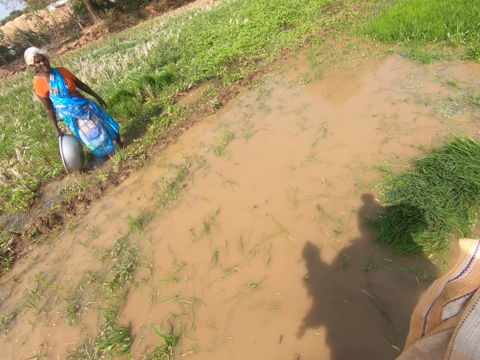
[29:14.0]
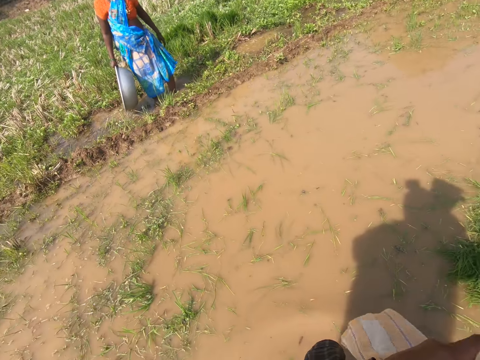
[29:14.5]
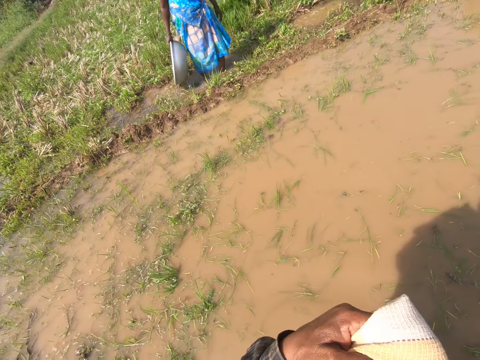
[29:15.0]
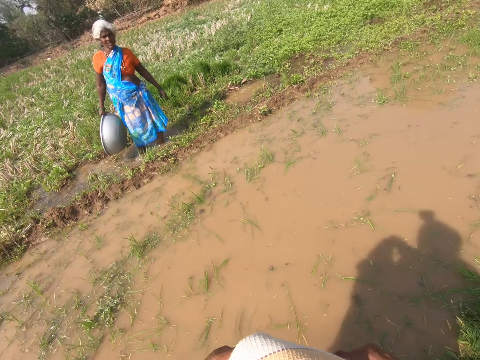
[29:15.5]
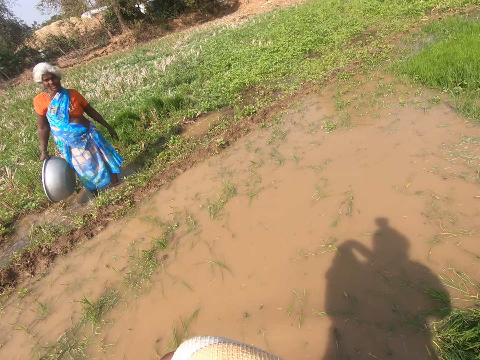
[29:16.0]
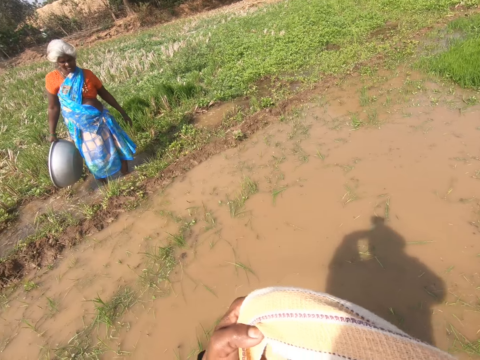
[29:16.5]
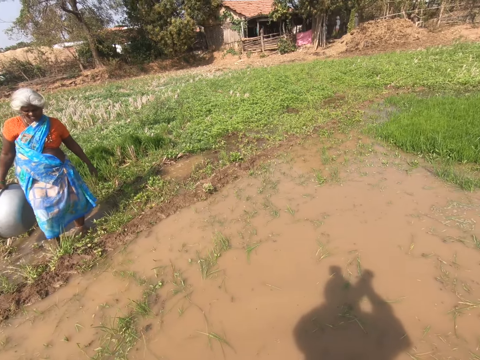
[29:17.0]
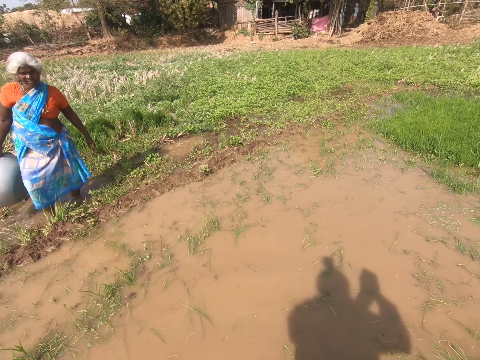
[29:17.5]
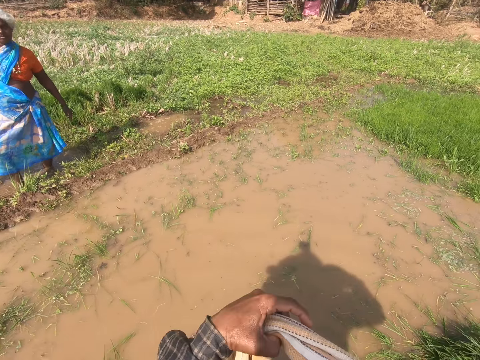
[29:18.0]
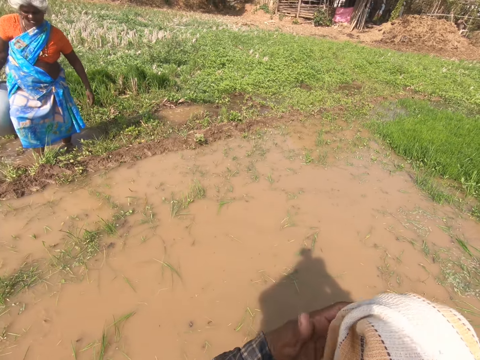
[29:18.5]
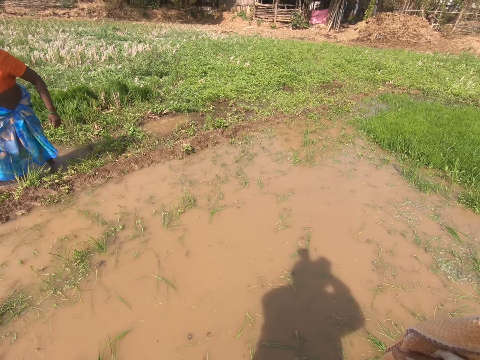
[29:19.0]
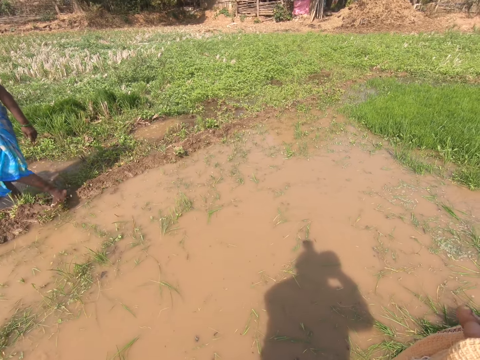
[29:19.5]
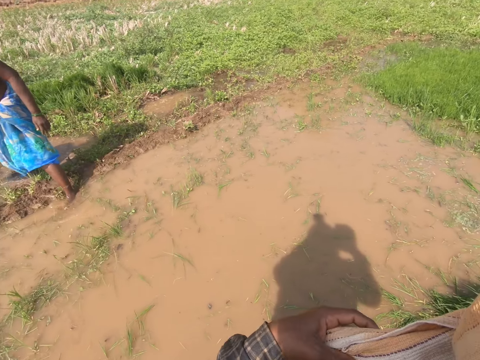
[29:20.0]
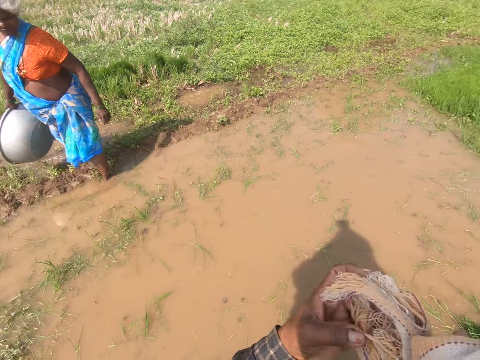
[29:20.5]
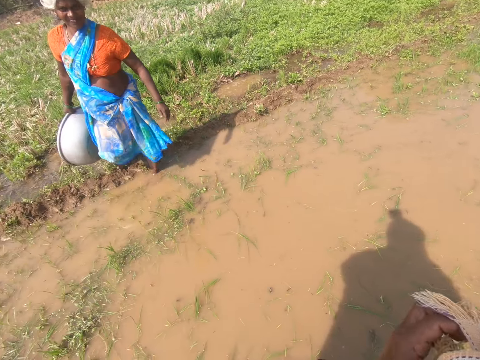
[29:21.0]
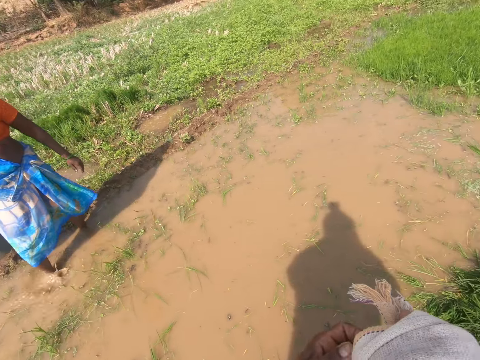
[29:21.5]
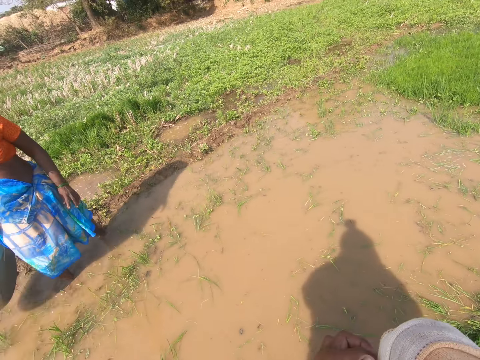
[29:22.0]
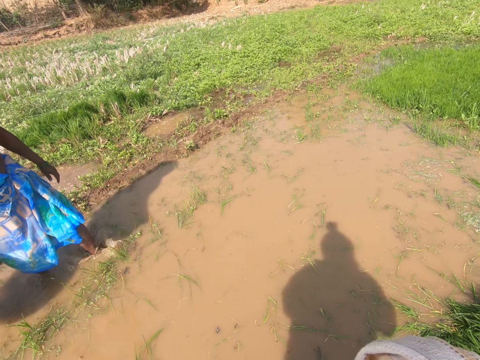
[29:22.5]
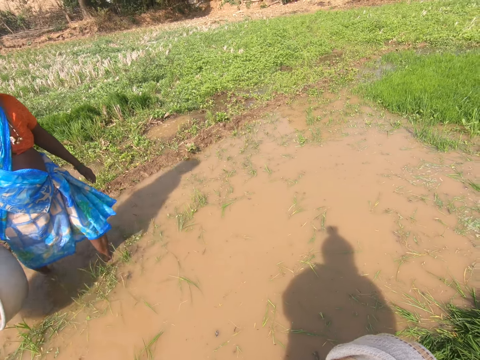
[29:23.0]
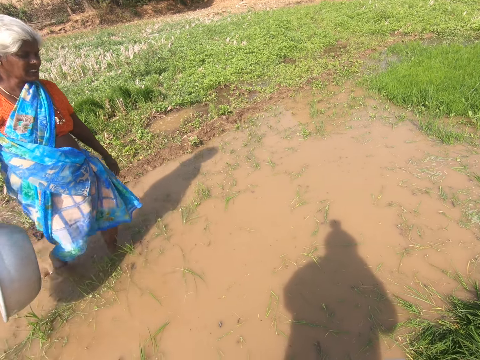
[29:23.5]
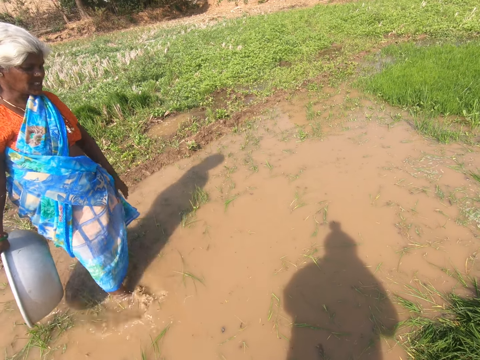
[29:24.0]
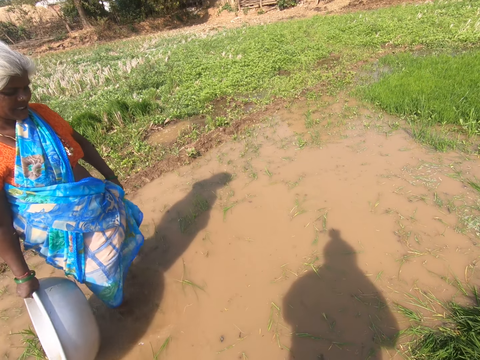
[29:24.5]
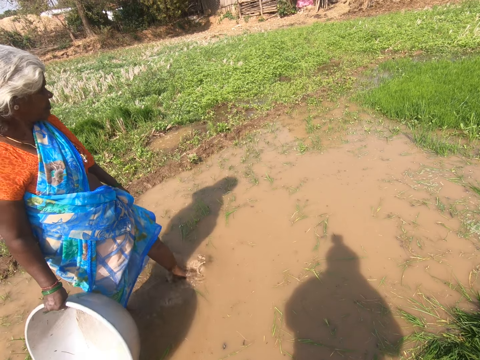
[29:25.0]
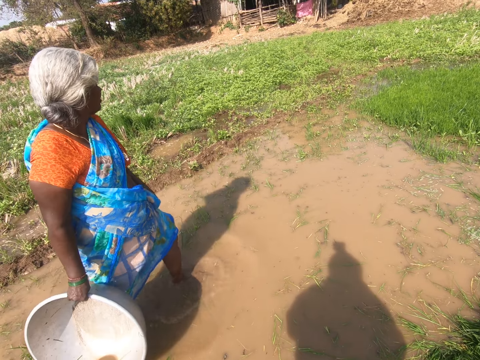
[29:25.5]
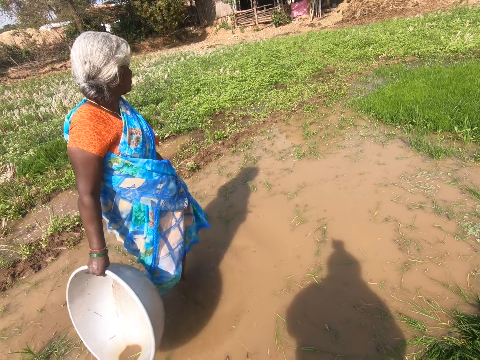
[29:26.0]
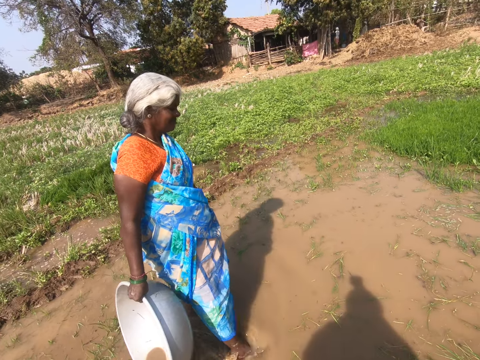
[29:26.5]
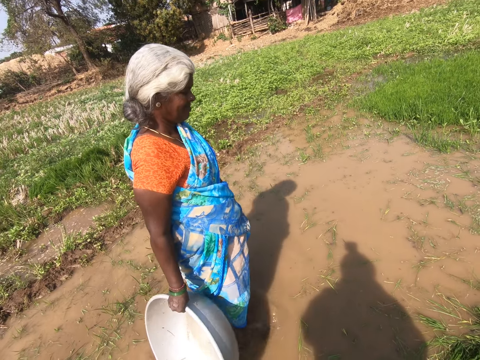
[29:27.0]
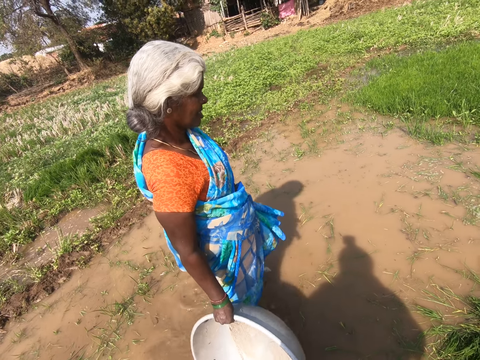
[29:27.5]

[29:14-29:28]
A person talks to the camera wearer. The camera wearer walks in water.

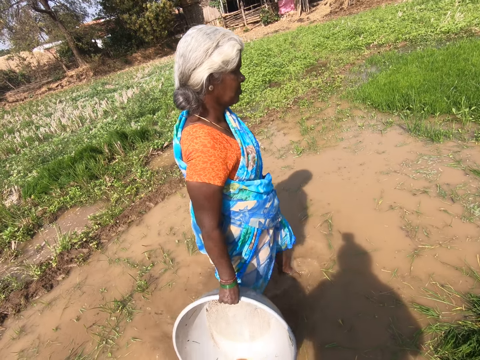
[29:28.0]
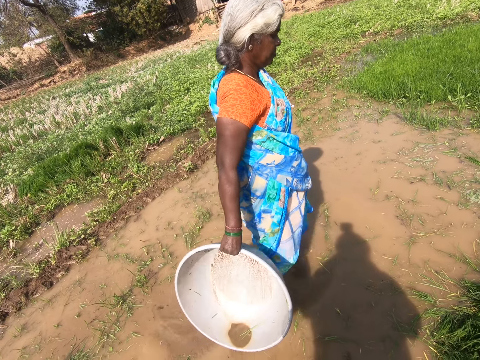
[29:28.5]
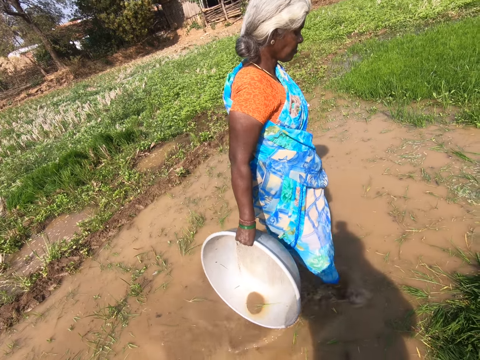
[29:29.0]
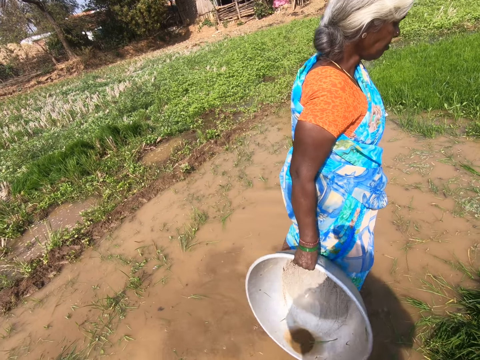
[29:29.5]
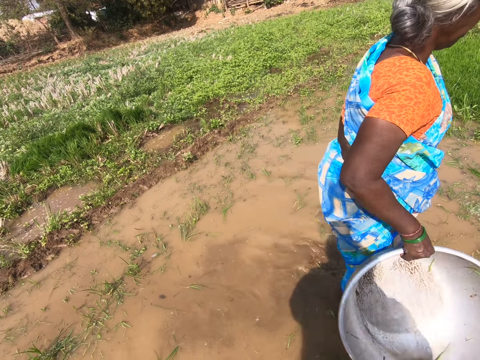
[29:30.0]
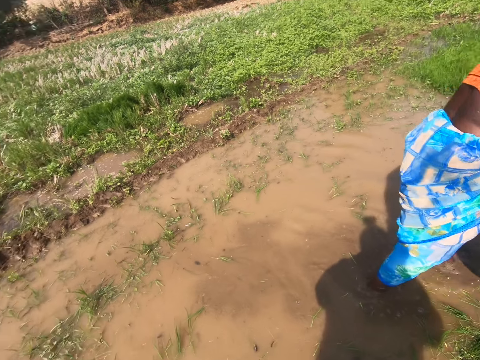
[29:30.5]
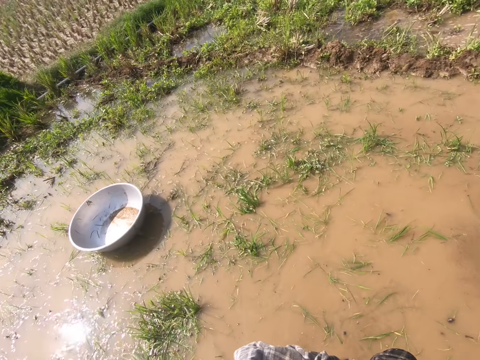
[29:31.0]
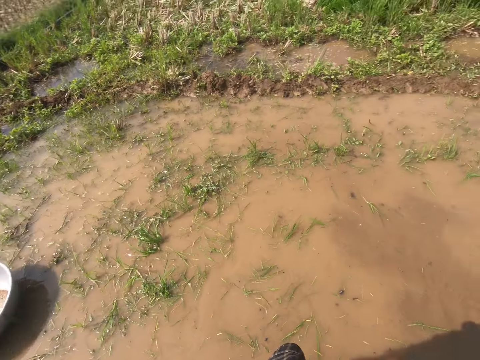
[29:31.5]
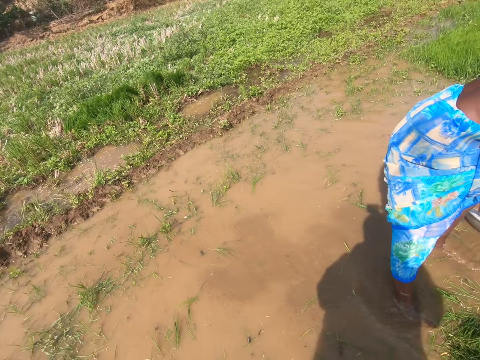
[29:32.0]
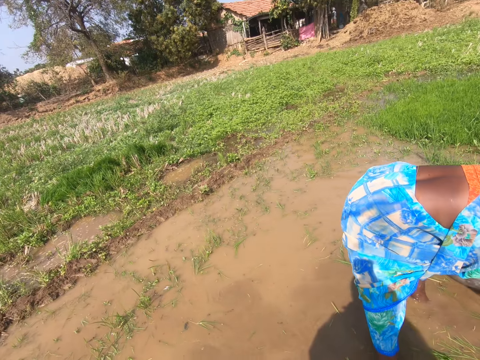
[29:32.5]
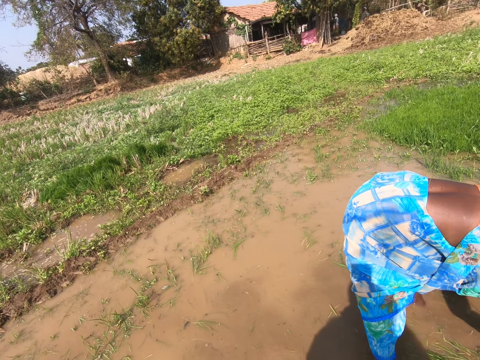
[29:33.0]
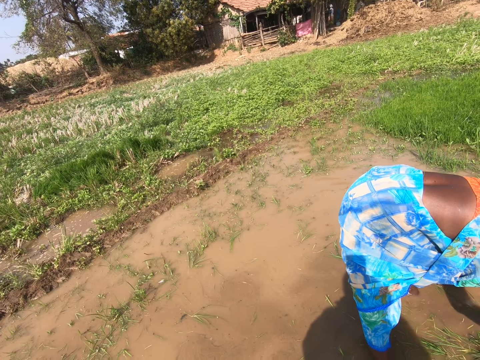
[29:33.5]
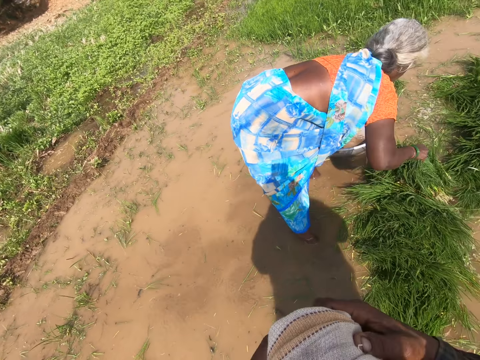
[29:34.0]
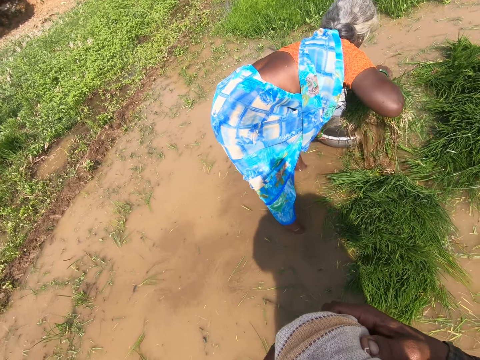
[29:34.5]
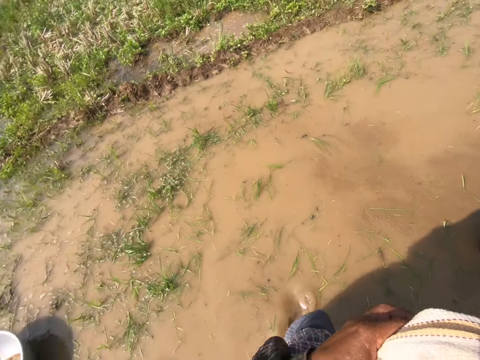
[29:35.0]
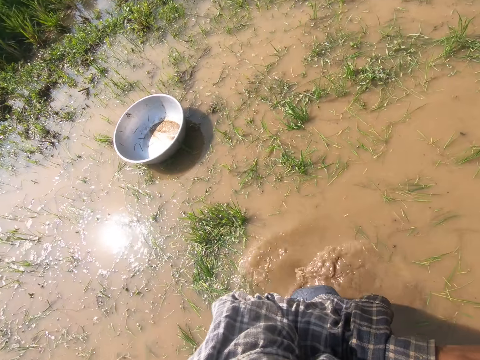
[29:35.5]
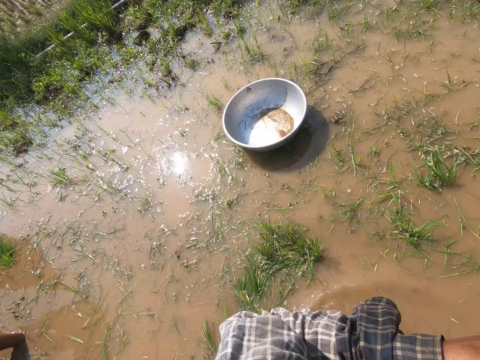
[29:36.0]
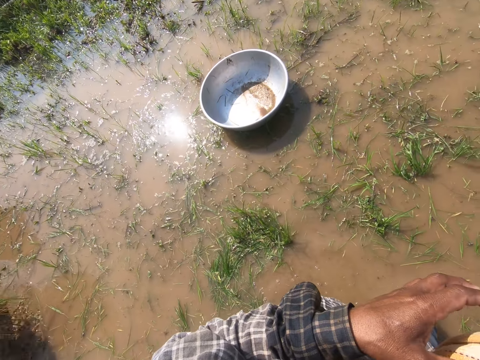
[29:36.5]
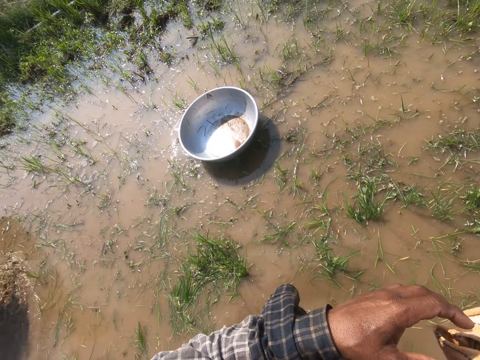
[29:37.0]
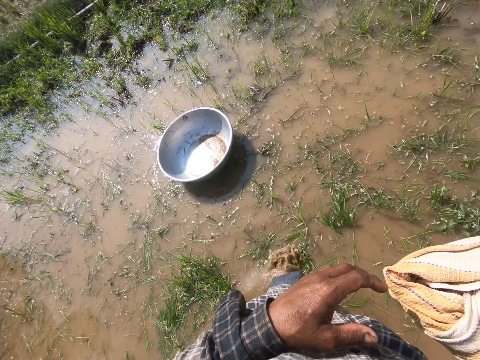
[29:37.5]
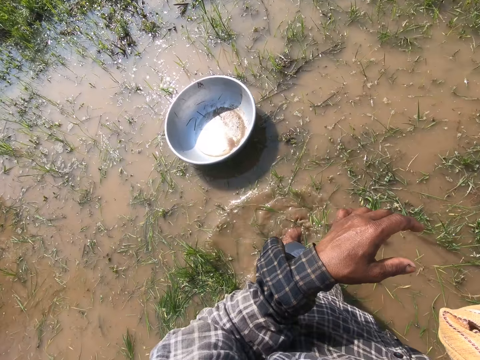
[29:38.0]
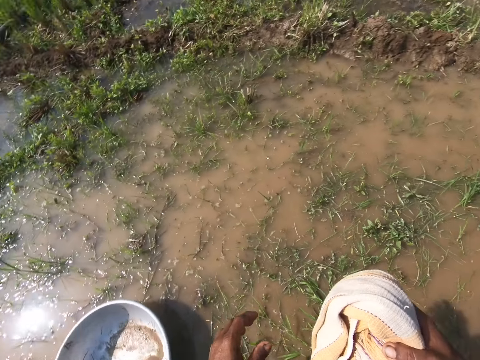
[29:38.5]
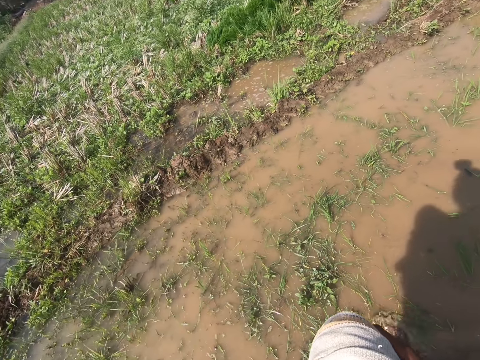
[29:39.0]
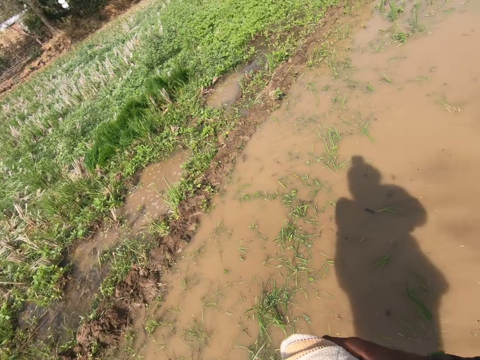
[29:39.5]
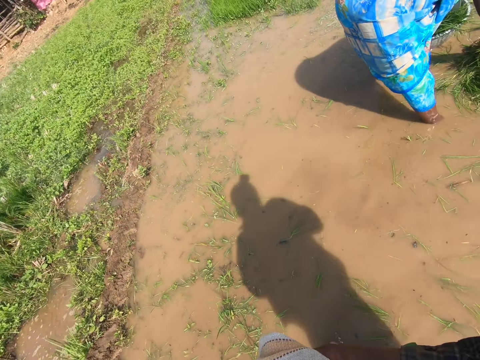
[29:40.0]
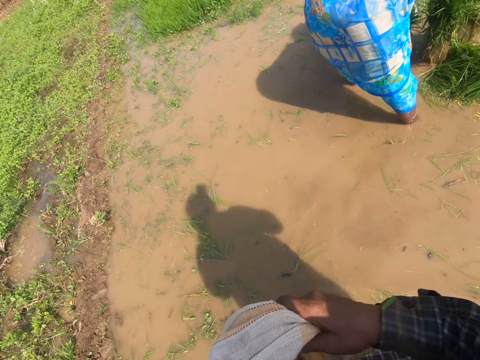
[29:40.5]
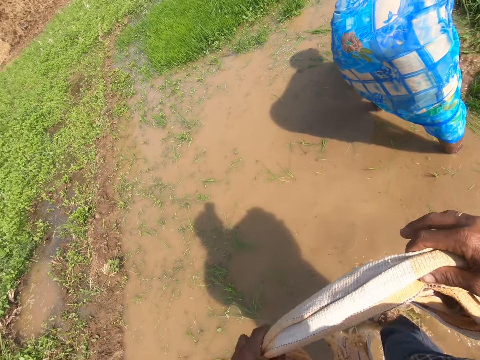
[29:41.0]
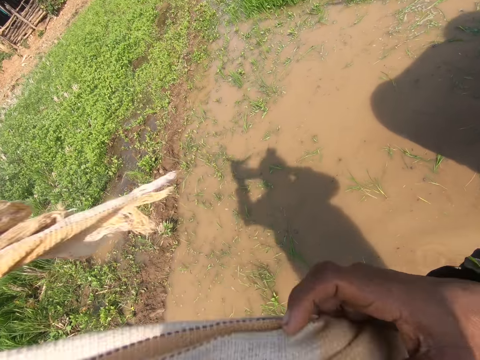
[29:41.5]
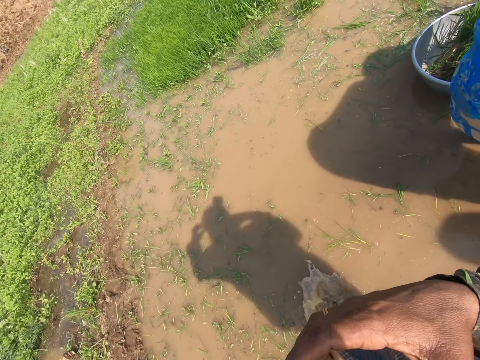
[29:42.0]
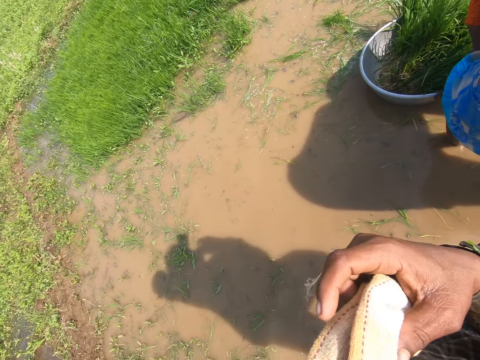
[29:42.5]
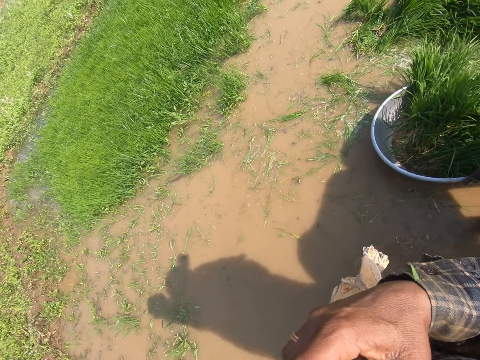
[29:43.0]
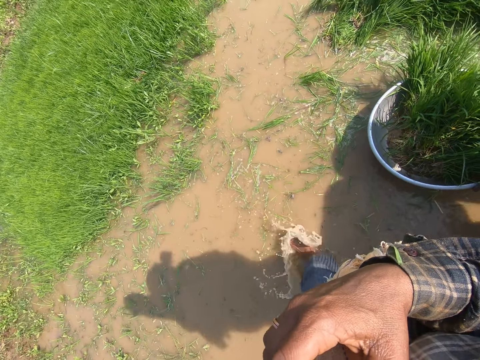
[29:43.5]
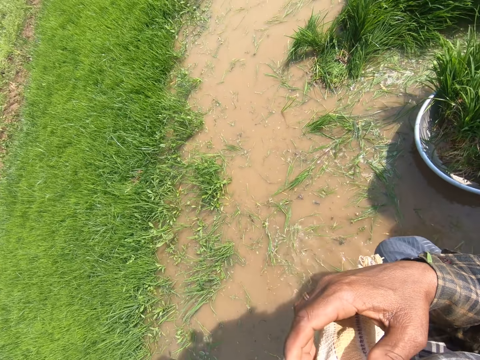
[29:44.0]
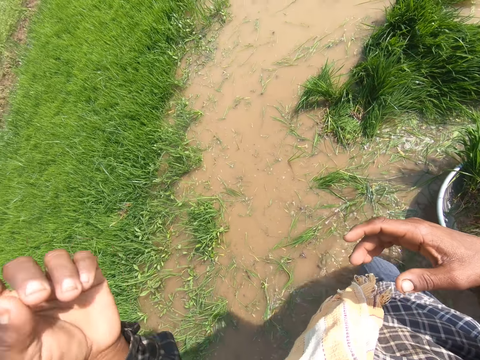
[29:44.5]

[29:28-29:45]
The camera wearer looks around. They pick grass and put the grass in the basin. They look around. They walk in water. They lift the cloth. They walk in water.
